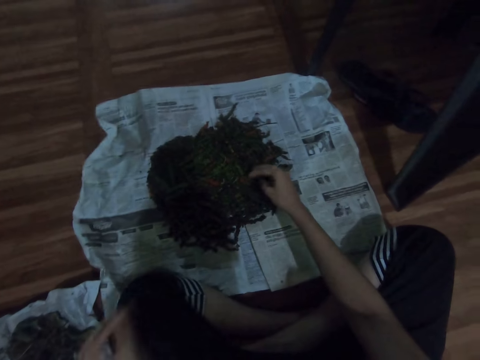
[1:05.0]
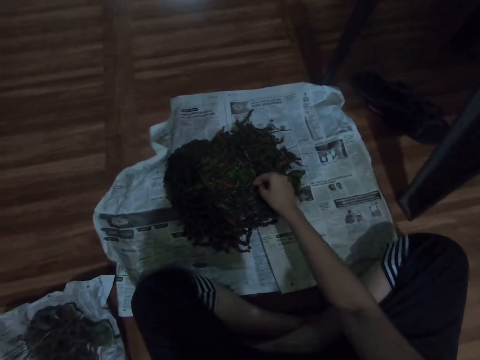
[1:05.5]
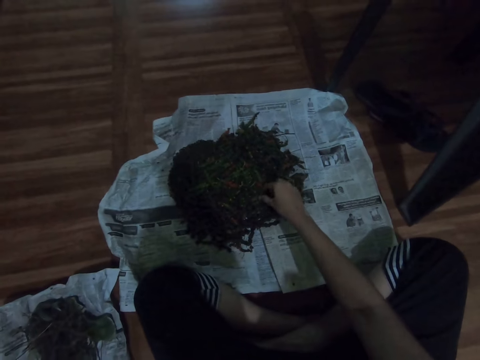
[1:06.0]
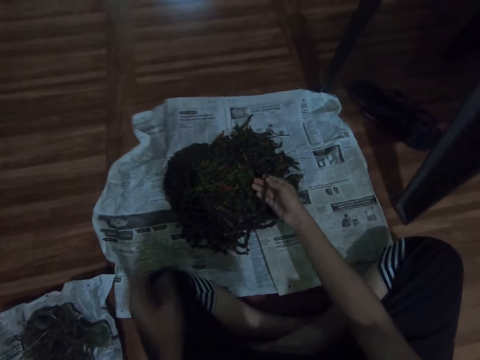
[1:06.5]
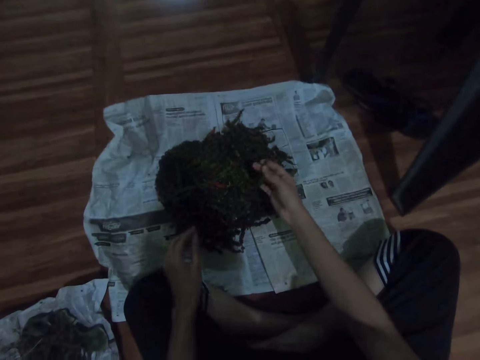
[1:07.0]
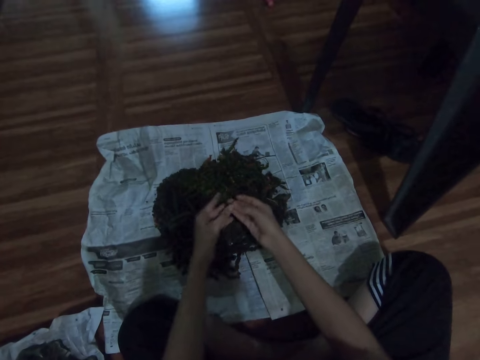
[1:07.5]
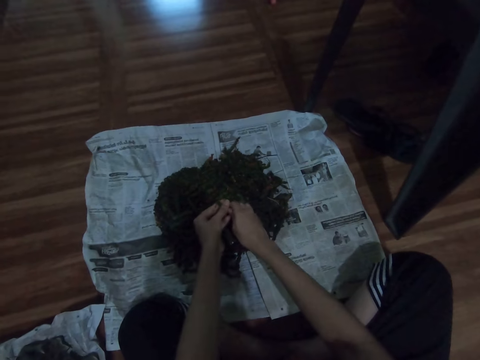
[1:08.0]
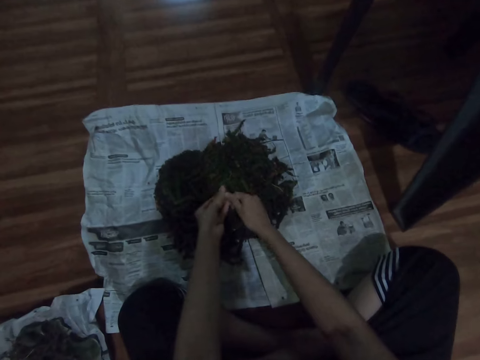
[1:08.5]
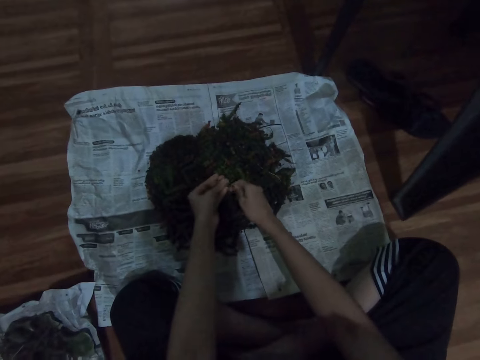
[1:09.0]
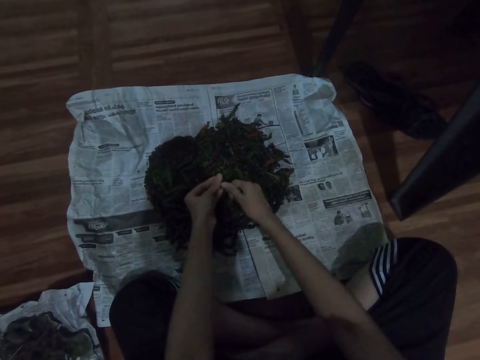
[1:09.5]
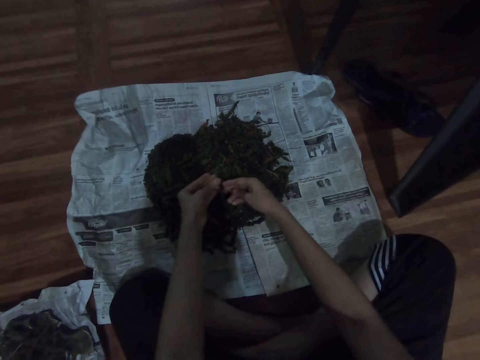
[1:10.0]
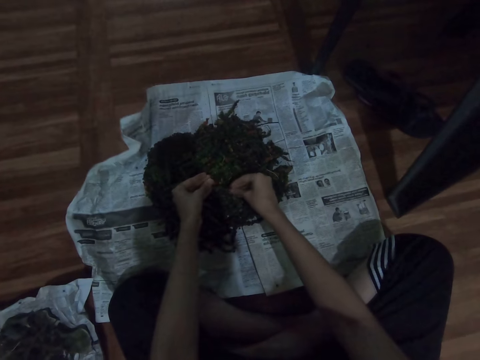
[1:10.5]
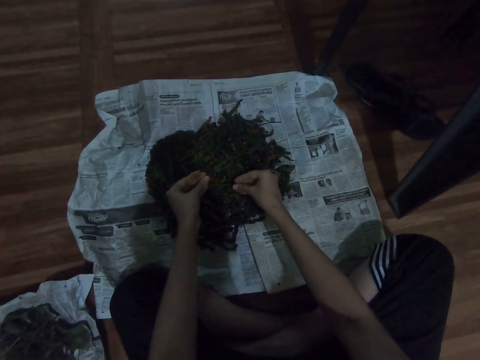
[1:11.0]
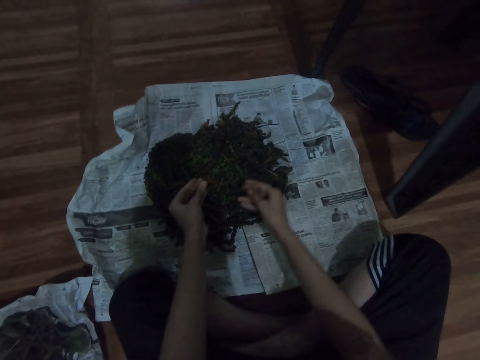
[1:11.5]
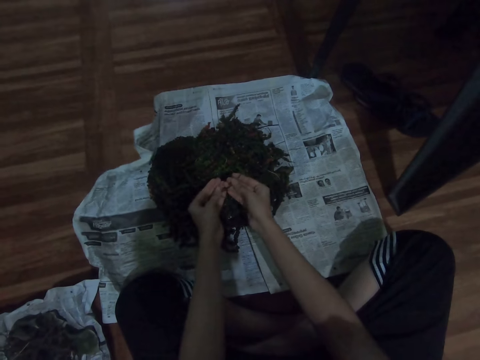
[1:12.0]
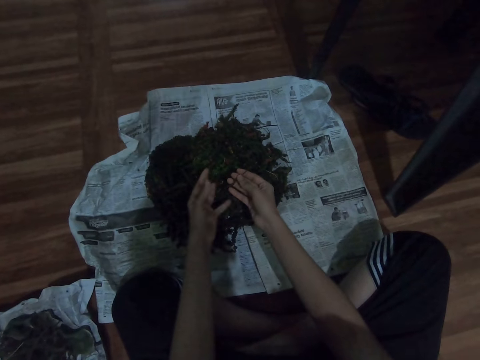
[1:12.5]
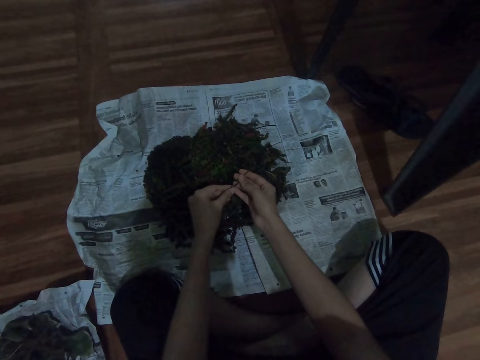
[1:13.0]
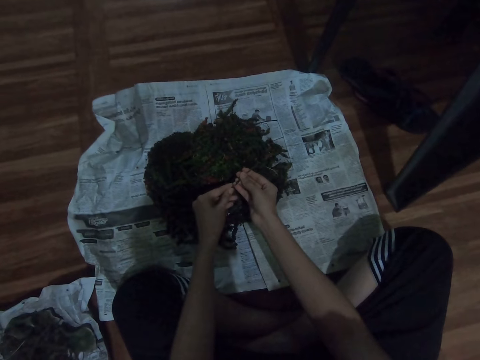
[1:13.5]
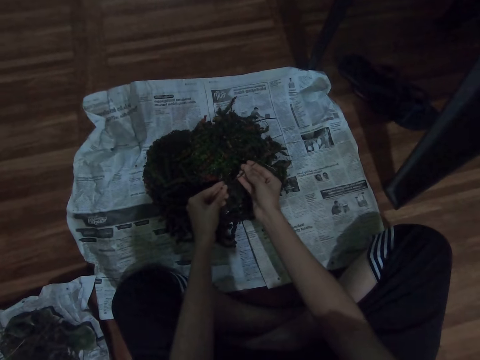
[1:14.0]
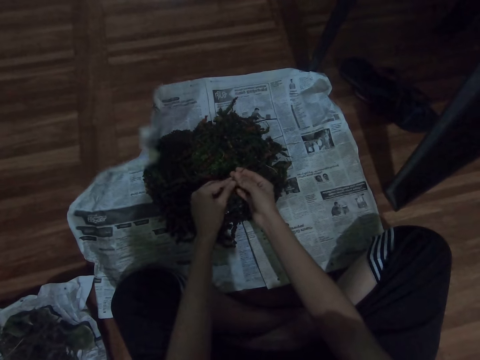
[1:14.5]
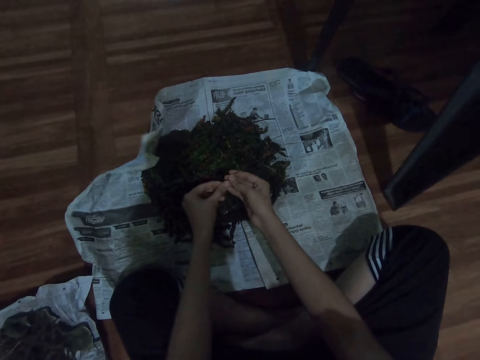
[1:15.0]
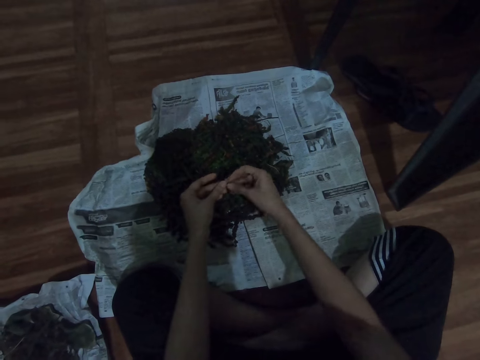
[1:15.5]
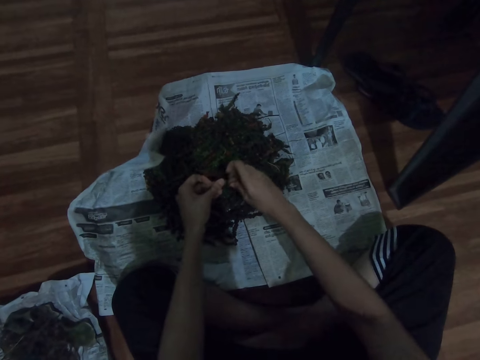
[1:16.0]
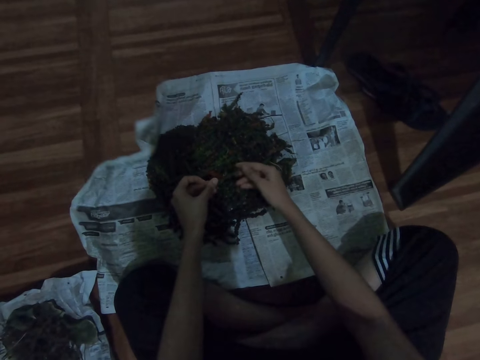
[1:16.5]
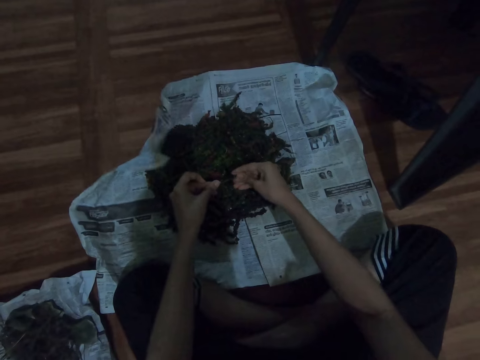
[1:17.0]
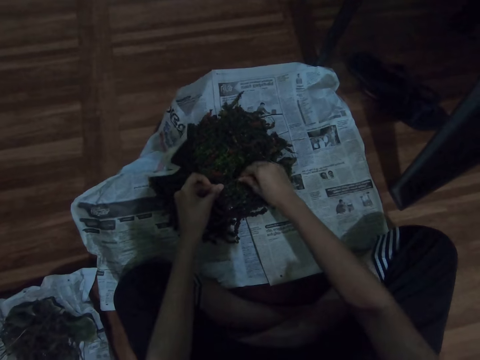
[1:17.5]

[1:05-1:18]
The camera wearer places the sticks on the other magazine on the floor. They pick up another herb from the magazine on the floor. They shred herbs.

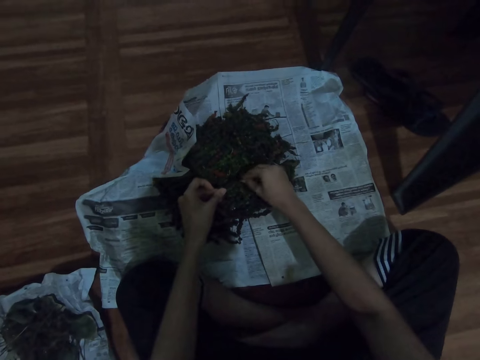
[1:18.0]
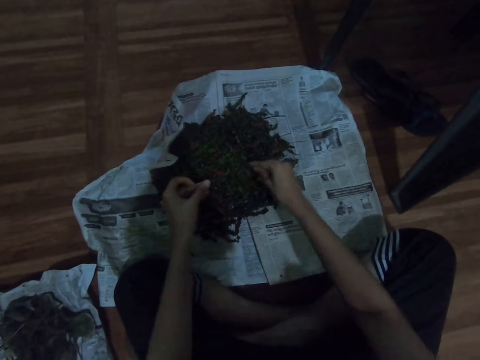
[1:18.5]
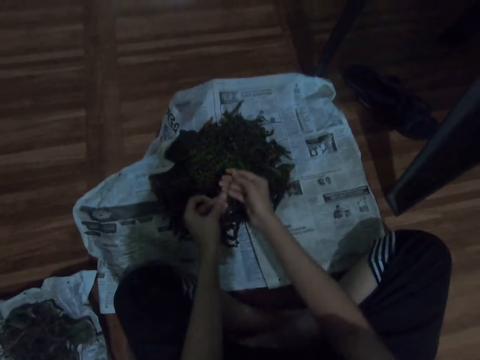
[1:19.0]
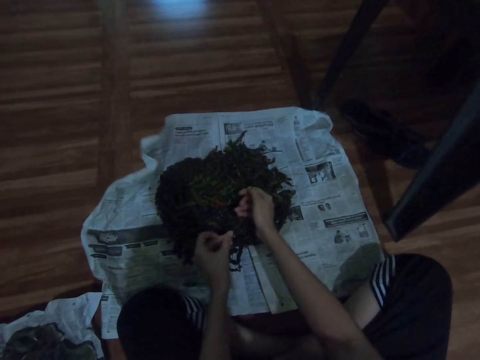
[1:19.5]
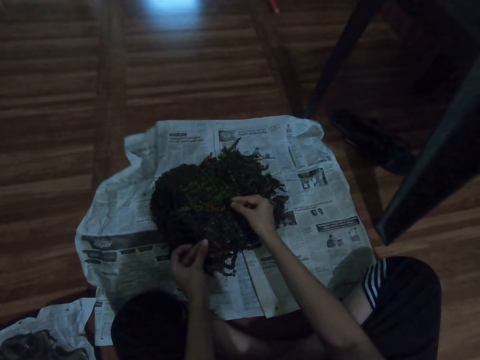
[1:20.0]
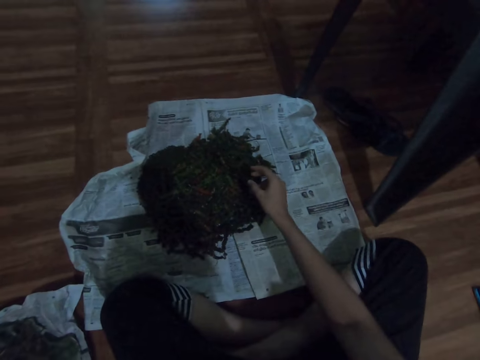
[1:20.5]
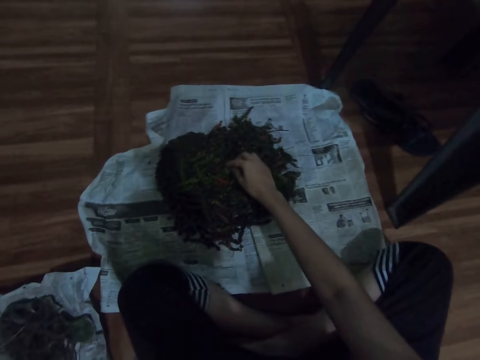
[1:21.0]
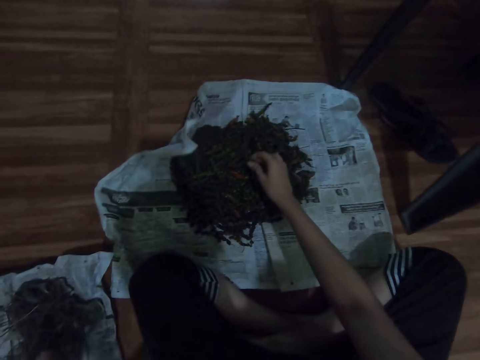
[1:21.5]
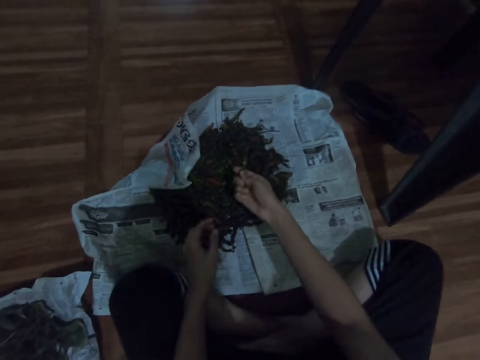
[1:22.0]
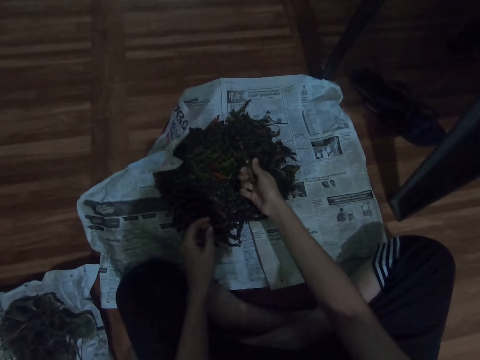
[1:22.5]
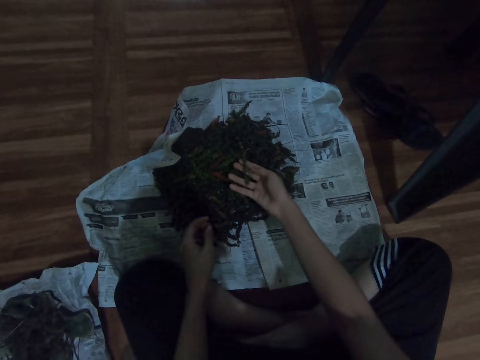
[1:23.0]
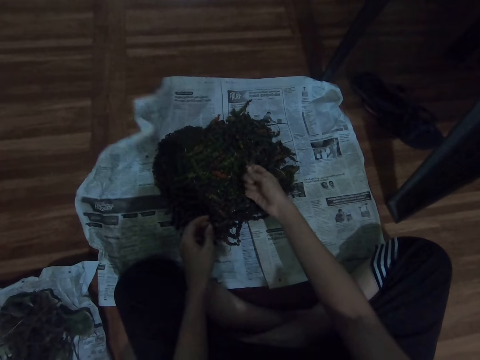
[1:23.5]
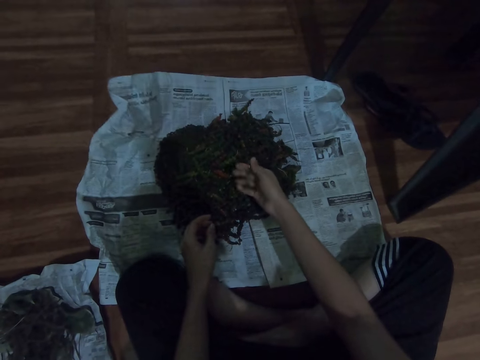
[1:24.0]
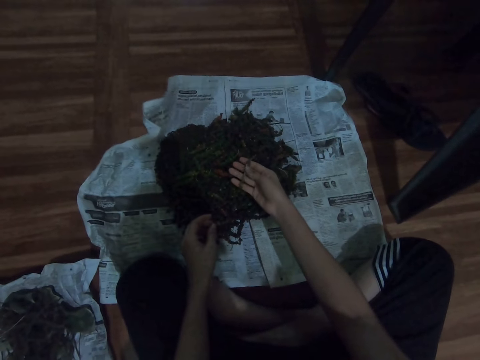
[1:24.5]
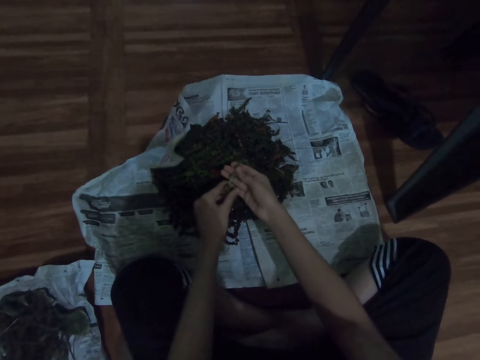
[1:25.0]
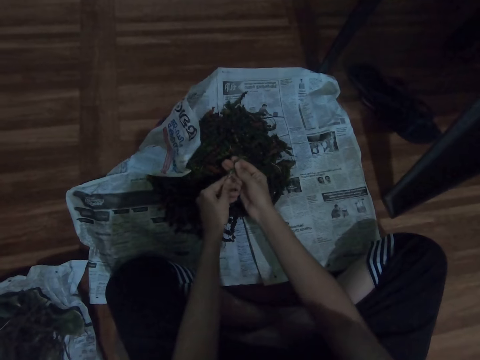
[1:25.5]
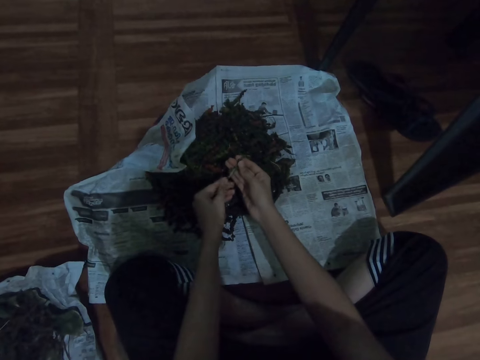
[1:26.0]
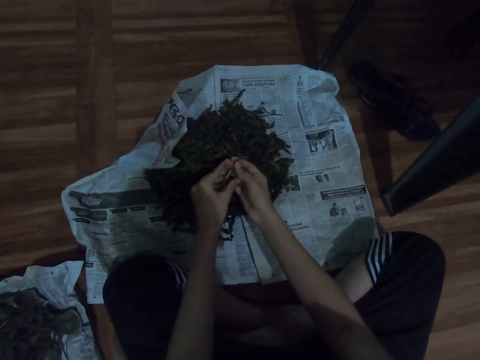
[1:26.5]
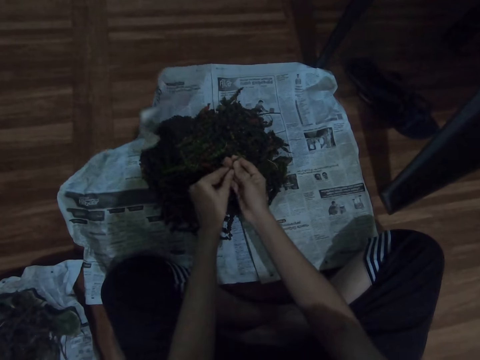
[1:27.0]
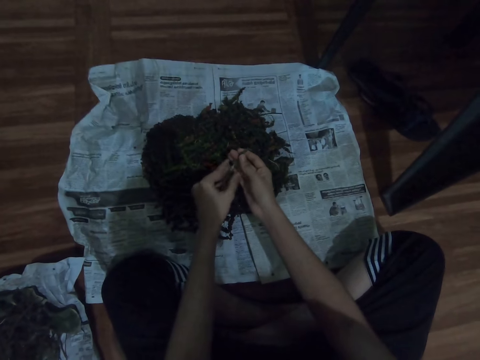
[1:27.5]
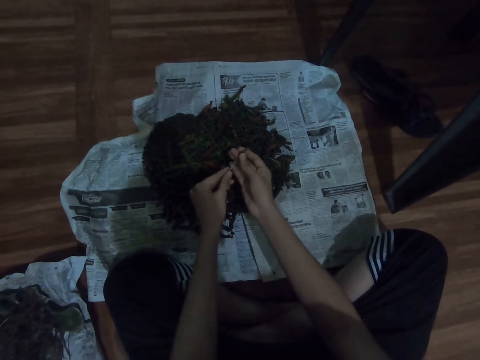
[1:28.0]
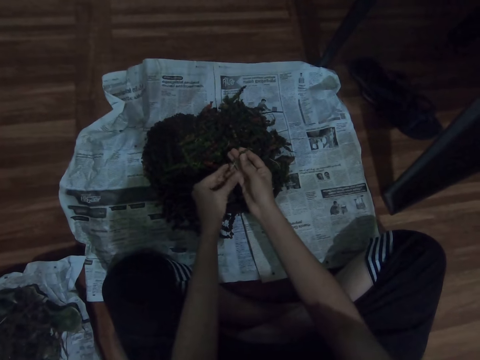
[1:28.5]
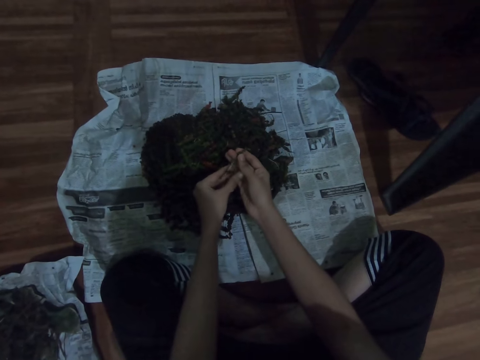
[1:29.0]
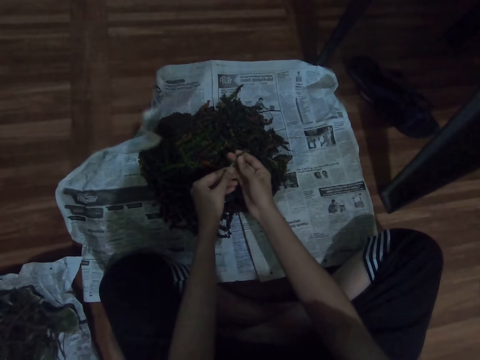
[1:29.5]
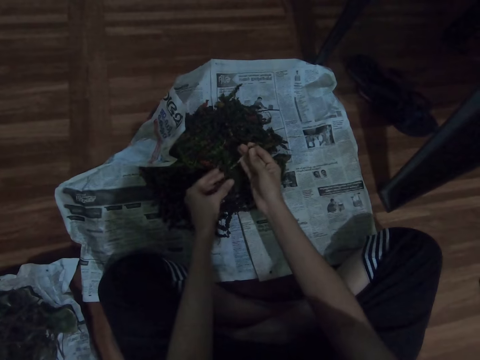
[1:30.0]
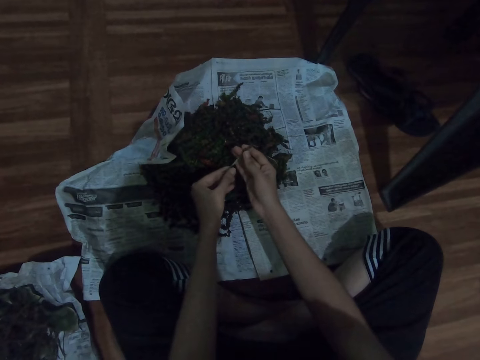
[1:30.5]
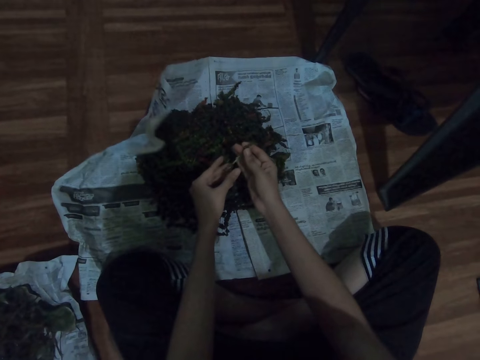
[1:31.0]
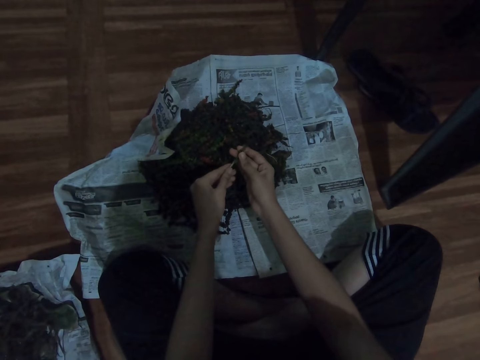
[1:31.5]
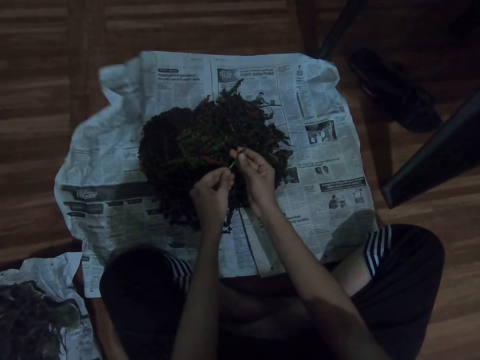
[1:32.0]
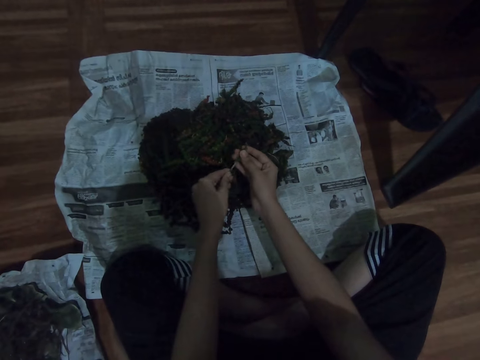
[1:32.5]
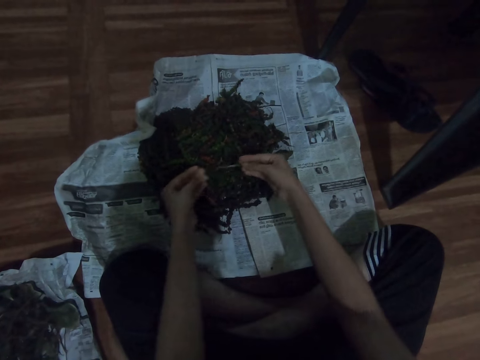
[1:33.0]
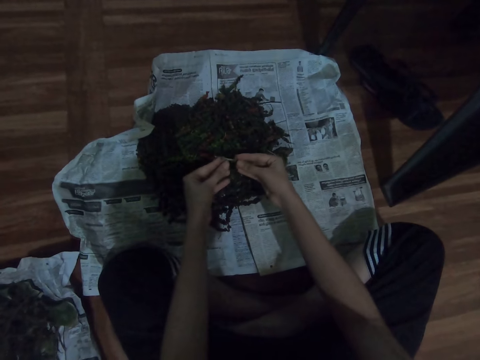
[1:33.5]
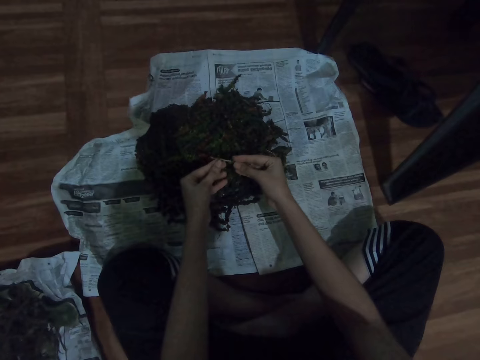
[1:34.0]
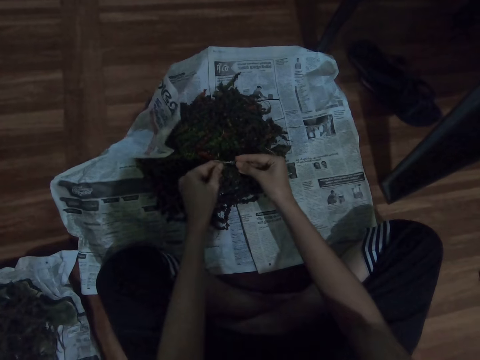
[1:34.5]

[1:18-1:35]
The camera wearer places the sticks on the other magazine on the floor. They pick up another herb from the magazine on the floor. They shred herbs.
